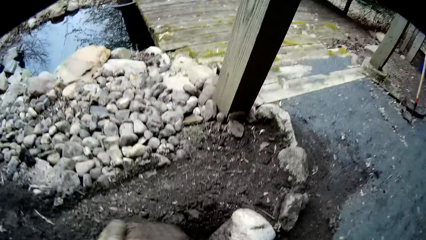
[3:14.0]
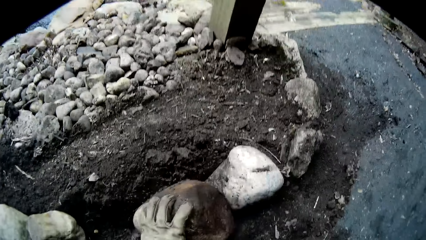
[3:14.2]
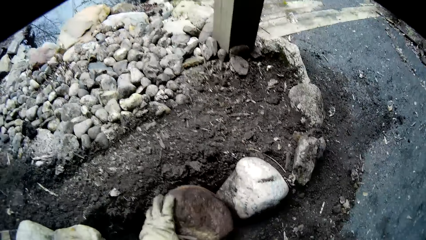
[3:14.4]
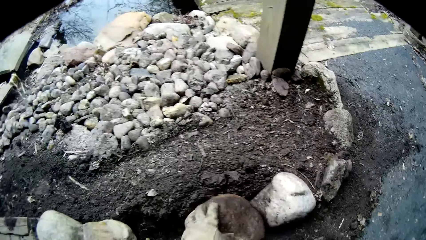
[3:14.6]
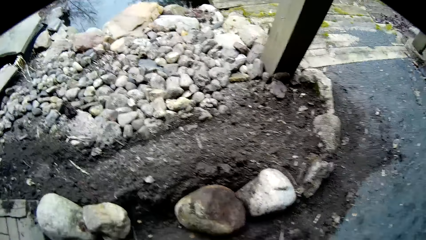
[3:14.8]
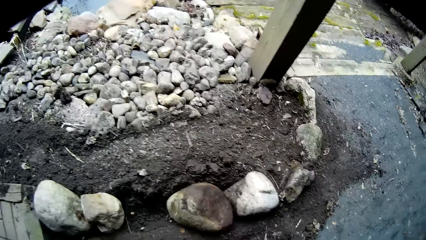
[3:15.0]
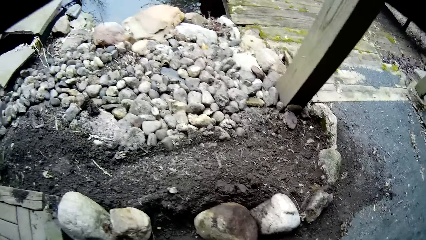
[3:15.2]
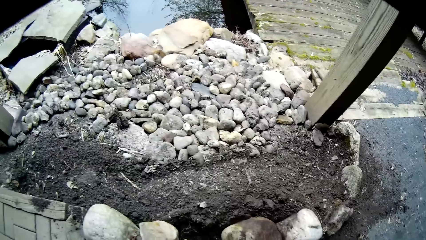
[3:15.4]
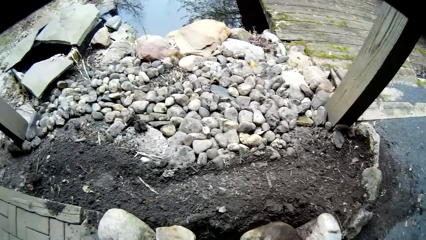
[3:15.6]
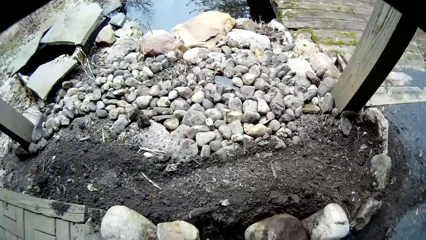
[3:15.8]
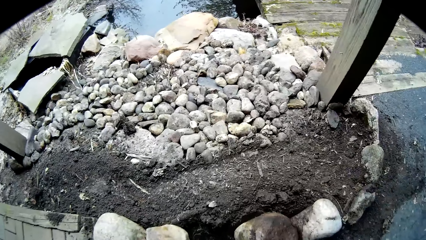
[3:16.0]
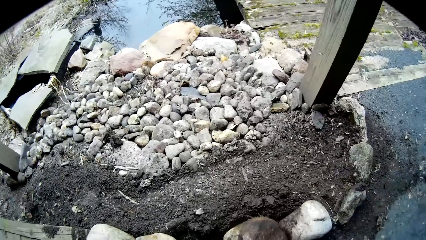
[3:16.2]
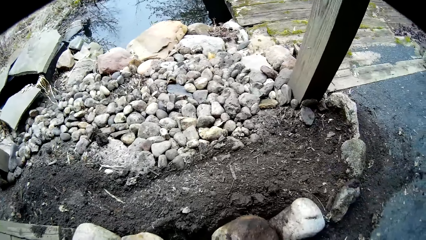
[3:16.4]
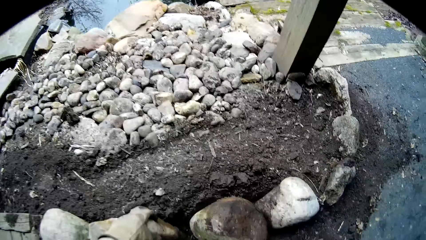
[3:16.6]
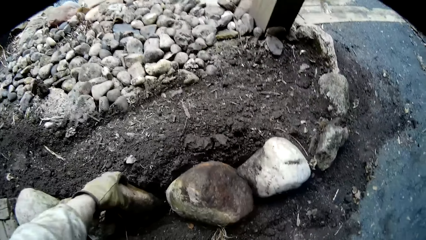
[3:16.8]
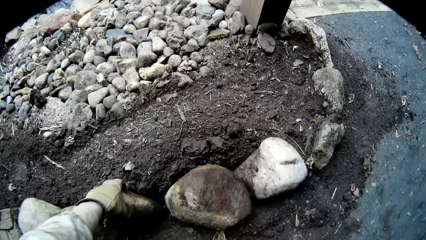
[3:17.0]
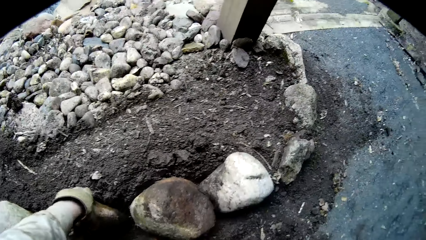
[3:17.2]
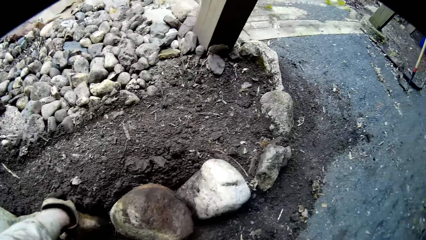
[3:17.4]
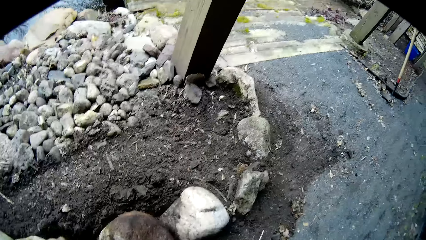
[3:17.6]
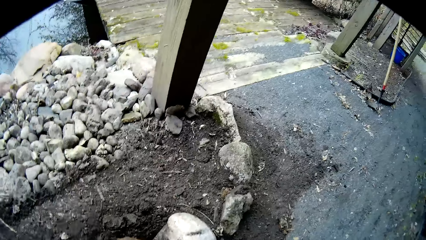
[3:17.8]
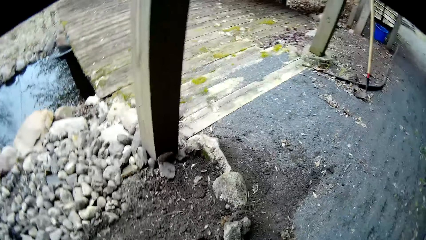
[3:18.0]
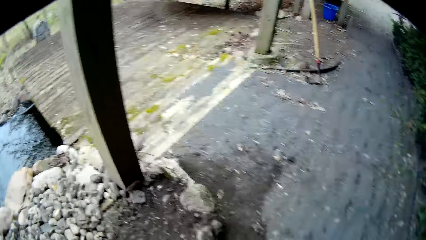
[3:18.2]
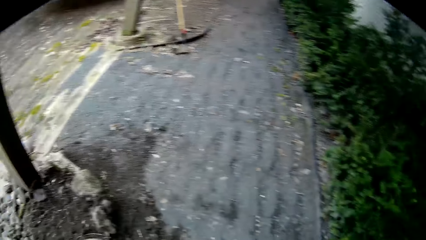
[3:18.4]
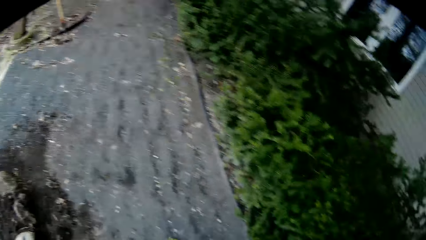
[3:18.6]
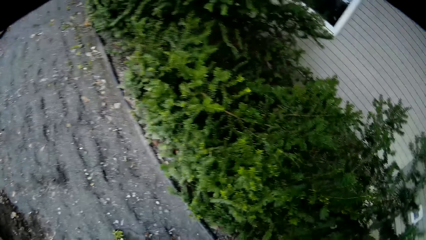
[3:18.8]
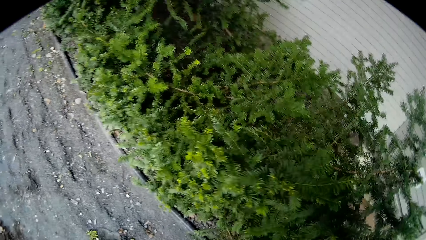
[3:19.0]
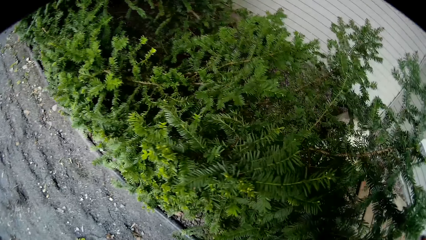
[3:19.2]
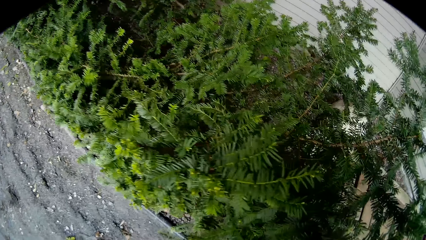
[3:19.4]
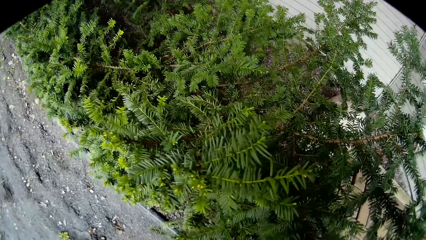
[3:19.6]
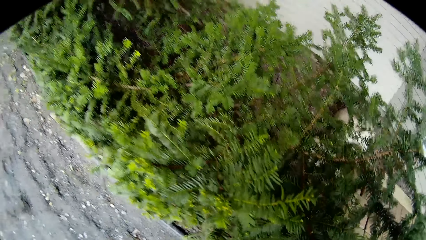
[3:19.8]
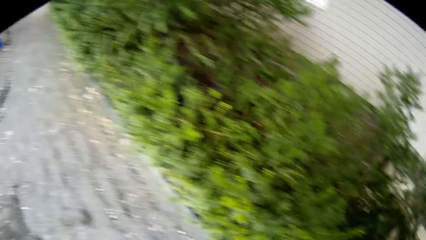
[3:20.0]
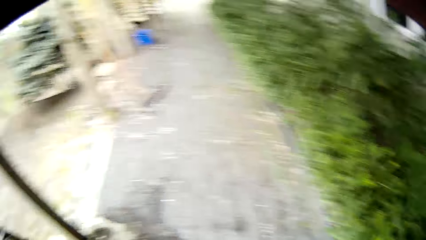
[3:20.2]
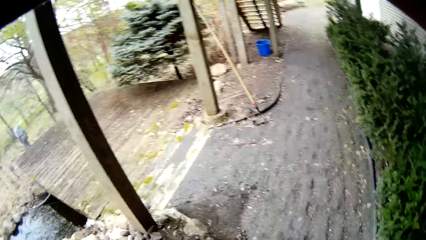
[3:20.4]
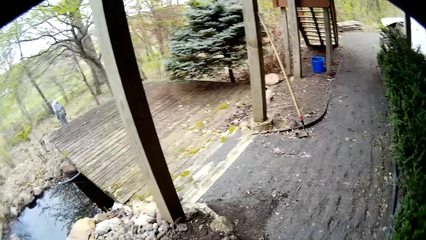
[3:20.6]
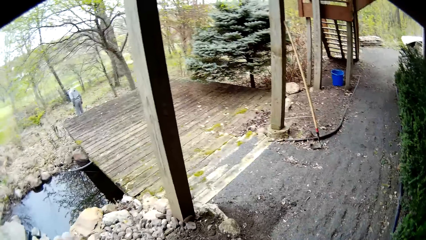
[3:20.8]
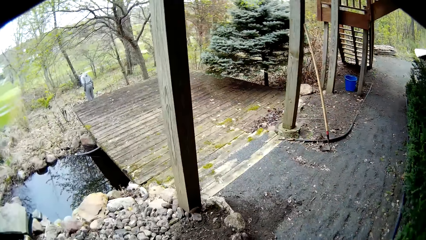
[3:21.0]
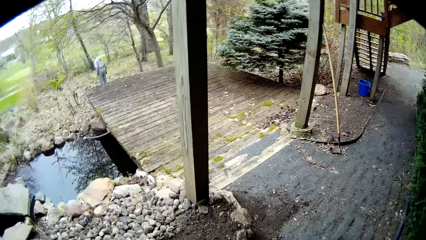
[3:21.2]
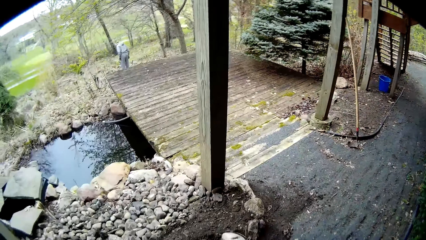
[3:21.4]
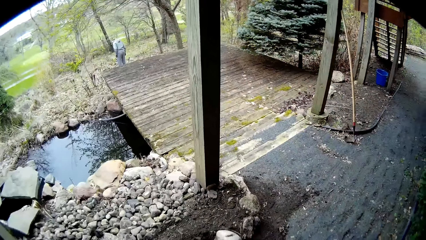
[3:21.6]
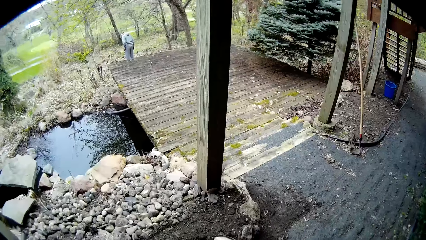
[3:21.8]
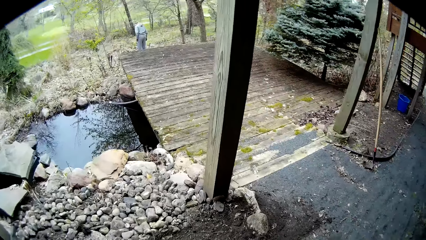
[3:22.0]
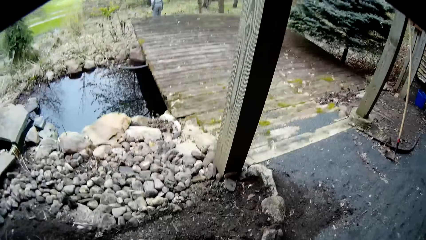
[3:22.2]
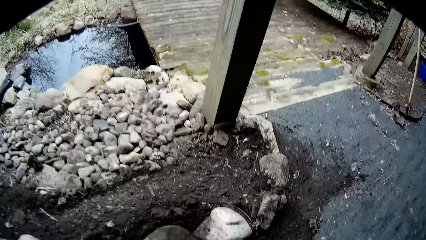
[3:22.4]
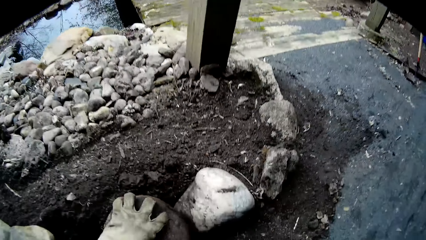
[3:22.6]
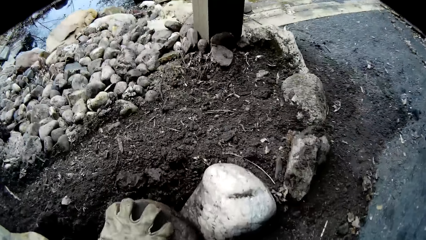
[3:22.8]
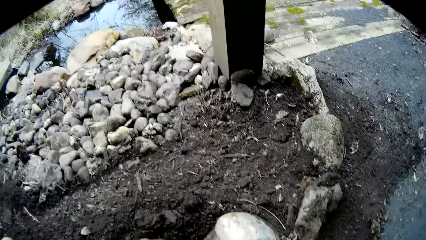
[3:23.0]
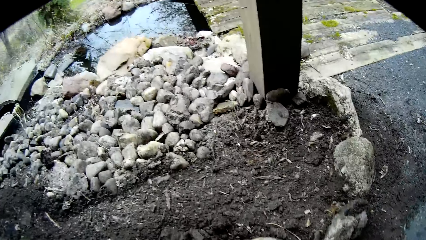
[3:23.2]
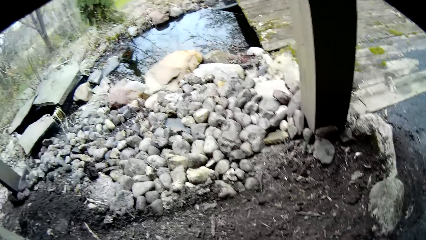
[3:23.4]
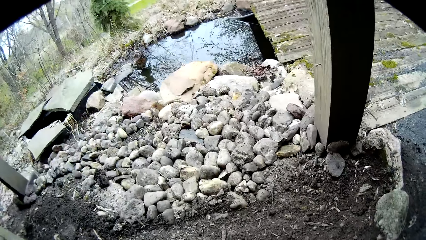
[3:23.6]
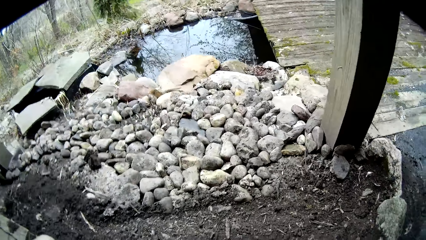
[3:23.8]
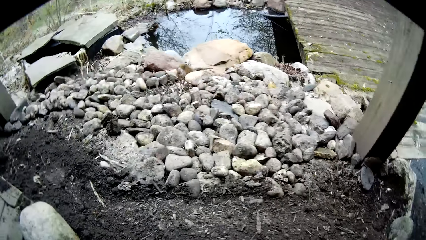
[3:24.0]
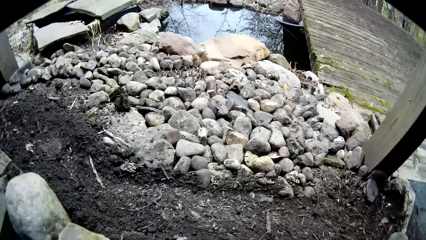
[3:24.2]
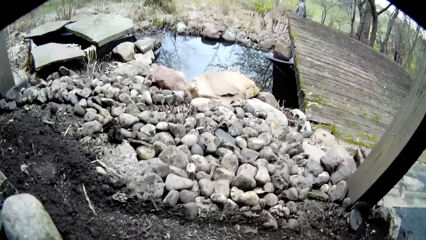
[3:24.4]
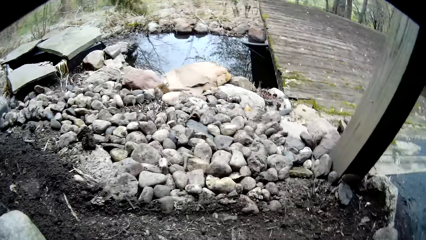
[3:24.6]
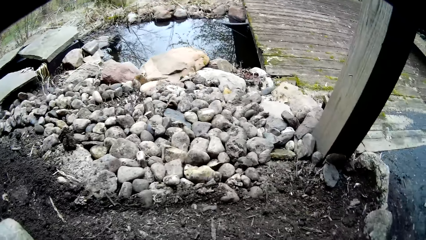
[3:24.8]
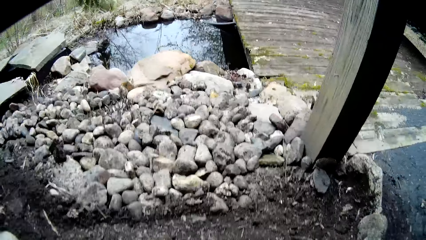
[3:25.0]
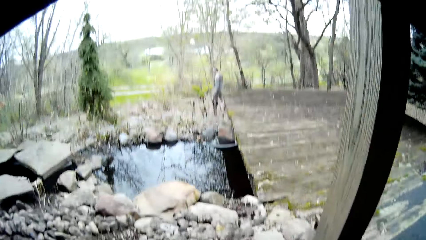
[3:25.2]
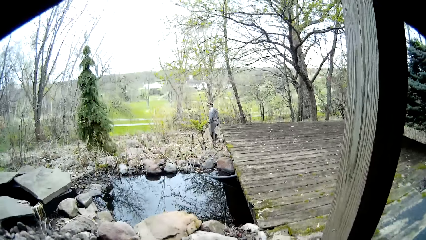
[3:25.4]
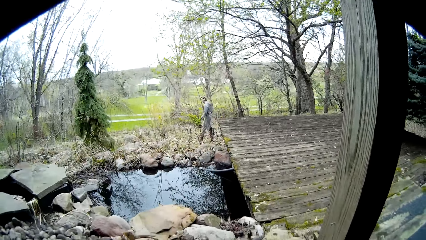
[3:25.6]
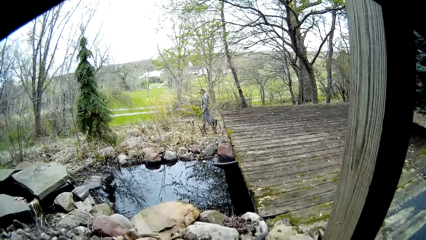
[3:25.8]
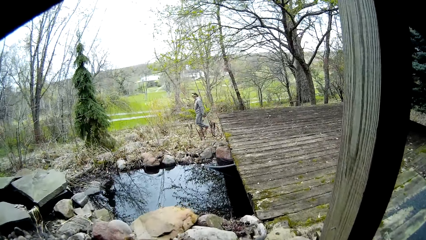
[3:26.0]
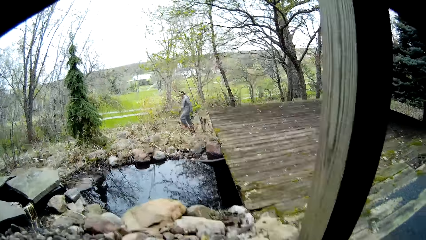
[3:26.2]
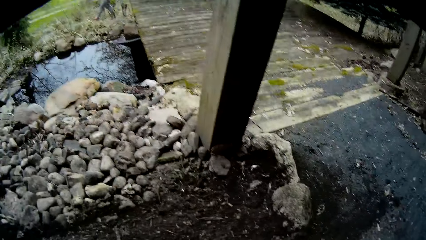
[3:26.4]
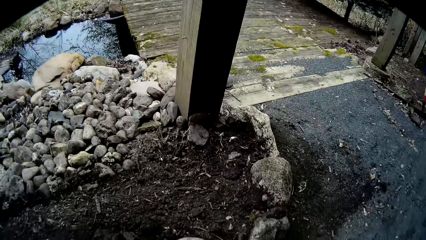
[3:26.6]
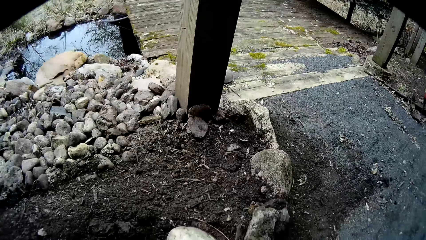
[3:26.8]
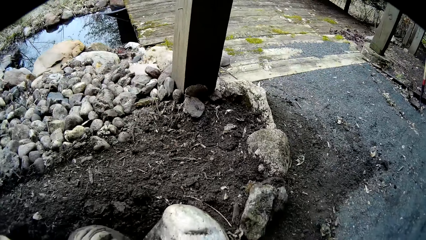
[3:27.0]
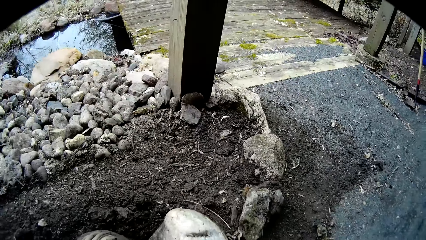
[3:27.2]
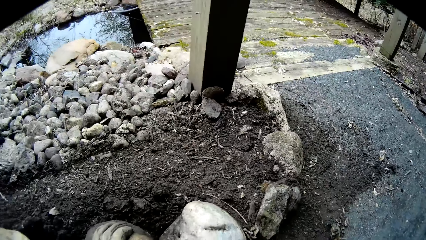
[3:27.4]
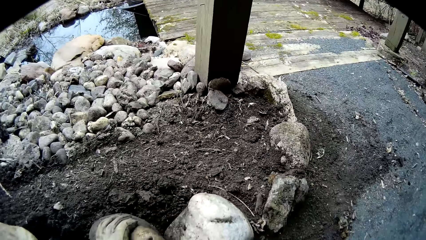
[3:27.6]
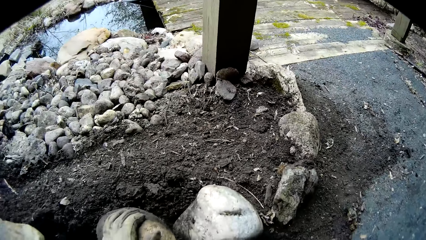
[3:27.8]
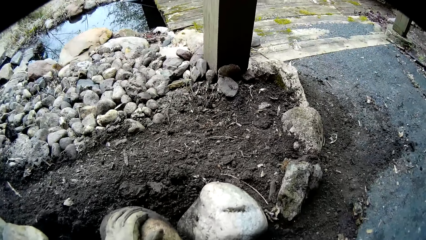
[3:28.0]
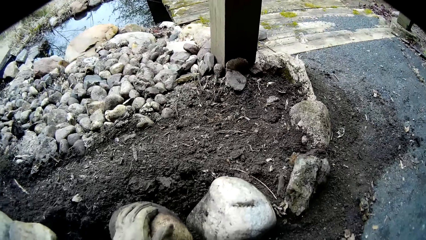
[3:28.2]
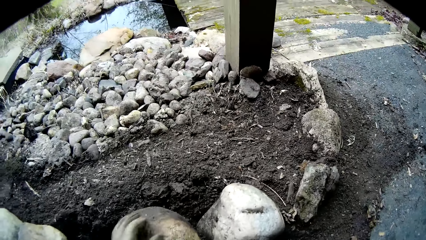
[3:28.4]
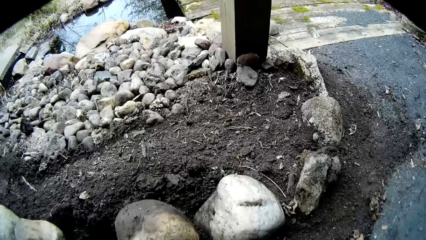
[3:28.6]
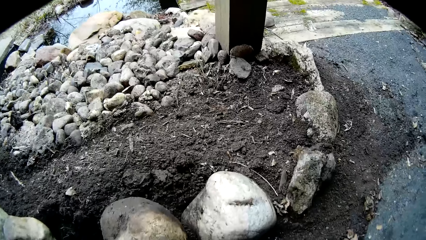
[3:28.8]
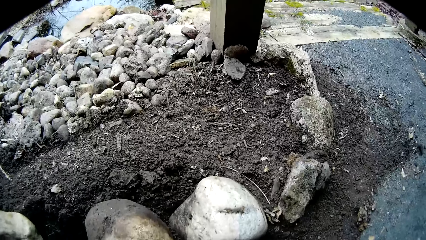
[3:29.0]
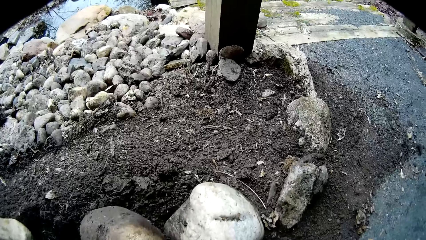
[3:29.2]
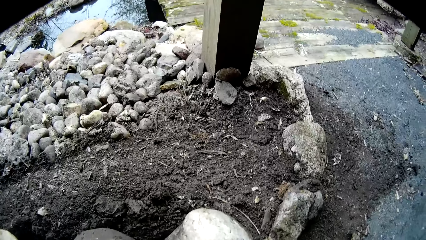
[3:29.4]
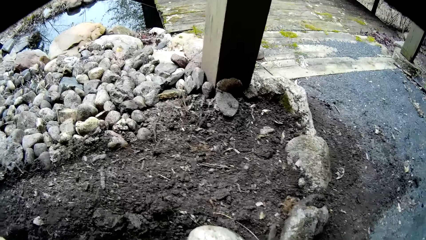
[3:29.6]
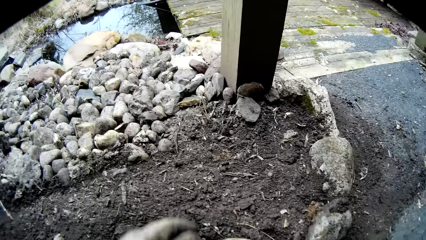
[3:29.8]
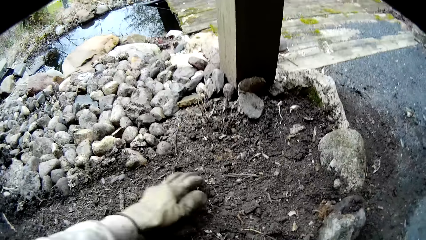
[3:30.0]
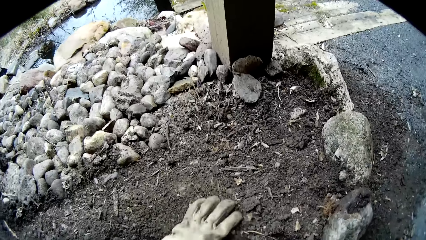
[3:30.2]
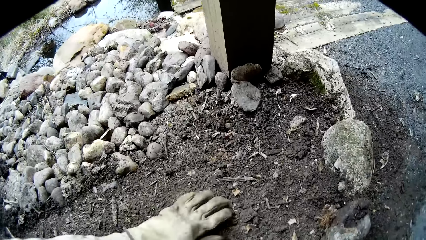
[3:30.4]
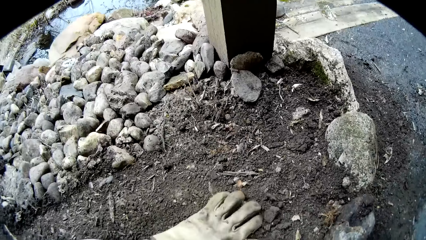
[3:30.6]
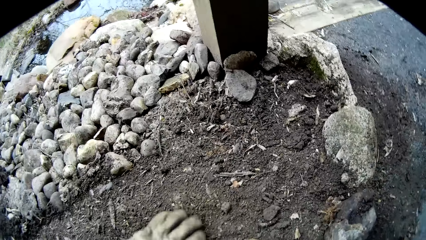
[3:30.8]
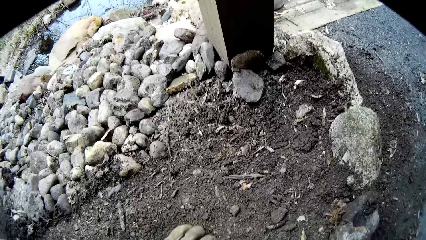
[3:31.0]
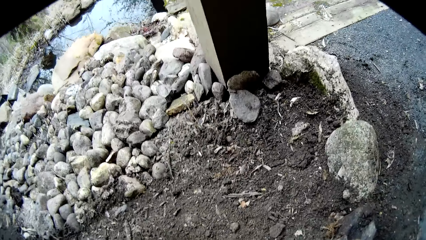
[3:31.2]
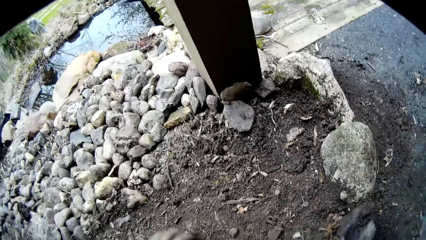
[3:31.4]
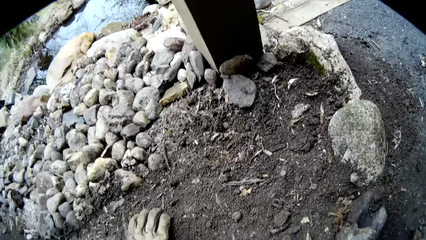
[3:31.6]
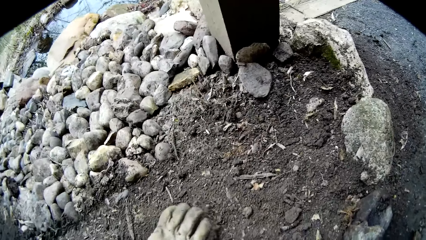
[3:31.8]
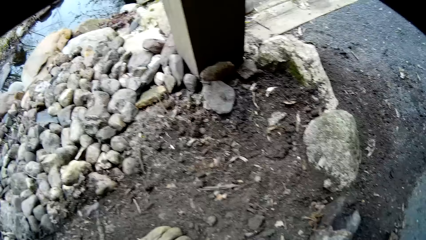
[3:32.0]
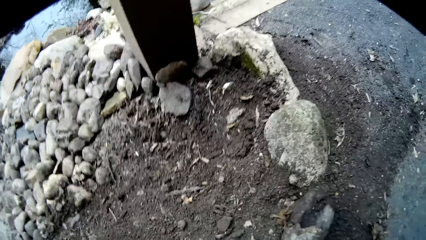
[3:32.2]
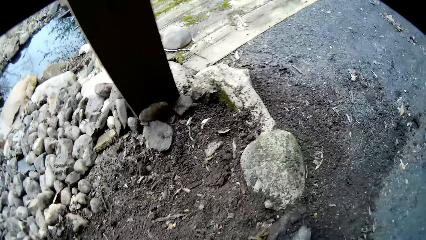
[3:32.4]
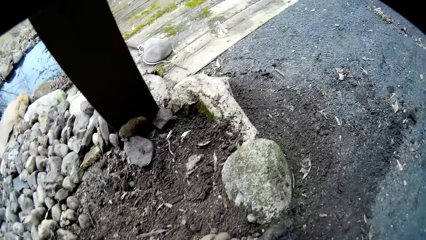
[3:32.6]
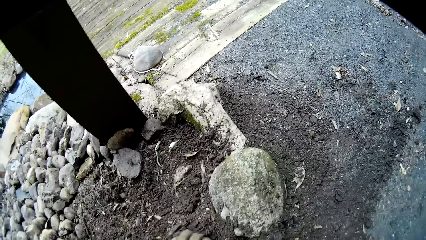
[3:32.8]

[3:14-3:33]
The camera wearer drops a rock in the soil with his left hand. He looks around. He drops a rock in the soil with his left hand again. He turns around. He looks around. He places his left hand on a rock. He puts the stone down. He looks around. The woman walks on the grass. The camera wearer talks with the woman. He holds the stone. He looks around. He gathers the soil with his left hand.
